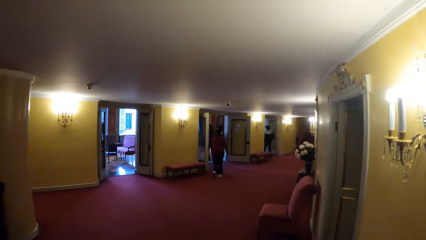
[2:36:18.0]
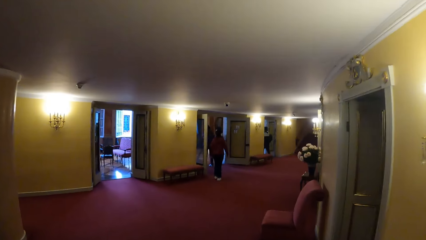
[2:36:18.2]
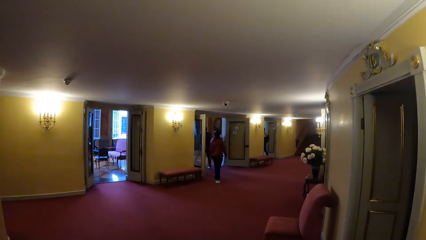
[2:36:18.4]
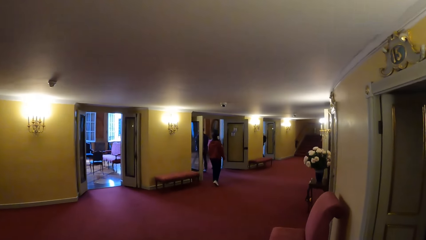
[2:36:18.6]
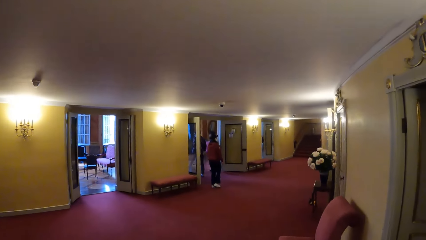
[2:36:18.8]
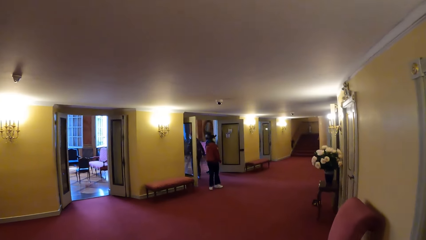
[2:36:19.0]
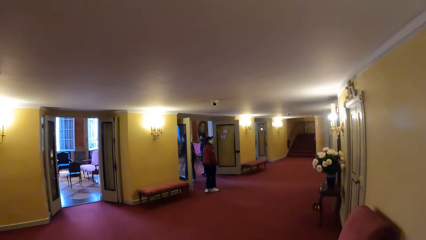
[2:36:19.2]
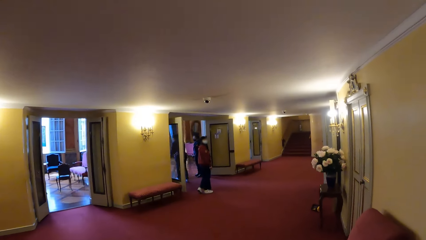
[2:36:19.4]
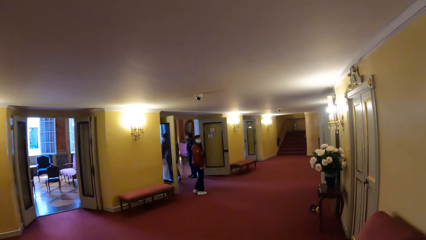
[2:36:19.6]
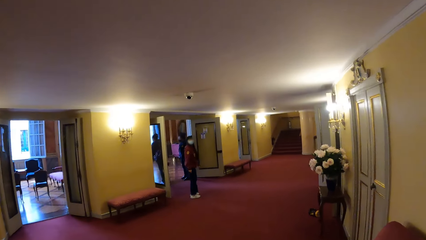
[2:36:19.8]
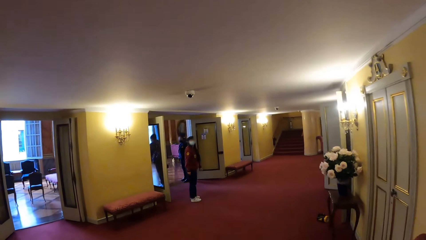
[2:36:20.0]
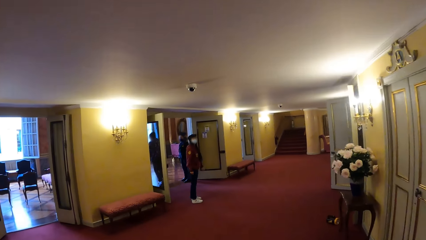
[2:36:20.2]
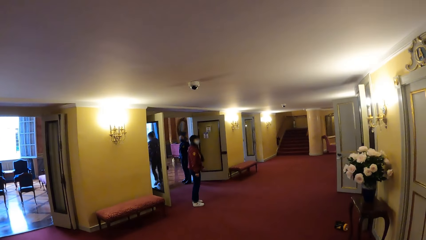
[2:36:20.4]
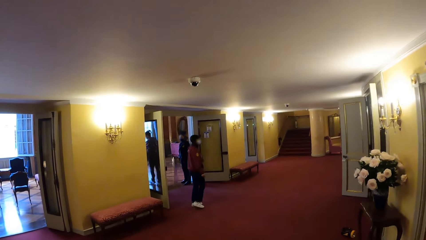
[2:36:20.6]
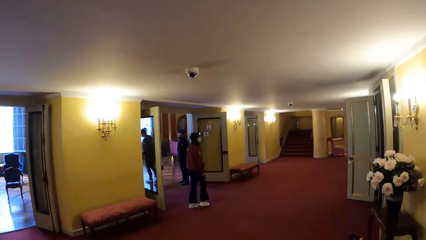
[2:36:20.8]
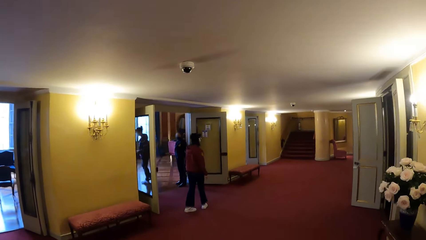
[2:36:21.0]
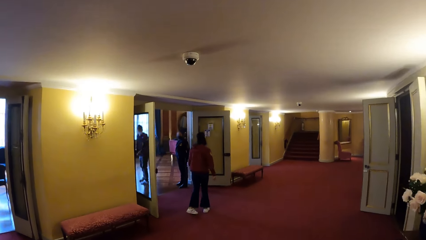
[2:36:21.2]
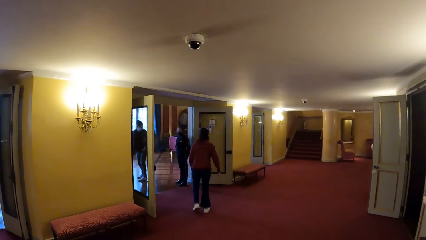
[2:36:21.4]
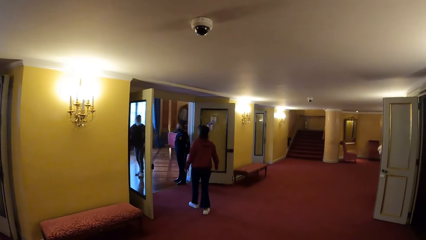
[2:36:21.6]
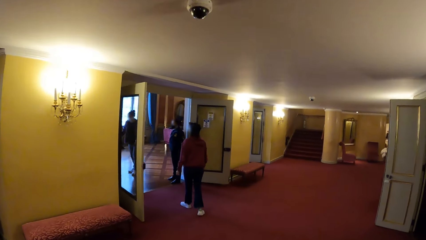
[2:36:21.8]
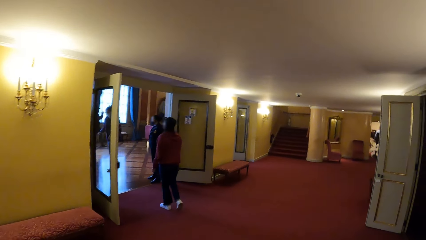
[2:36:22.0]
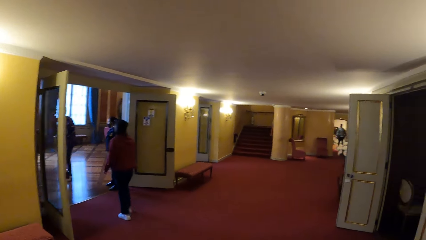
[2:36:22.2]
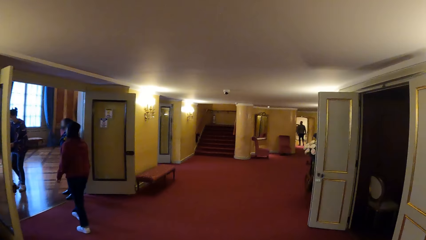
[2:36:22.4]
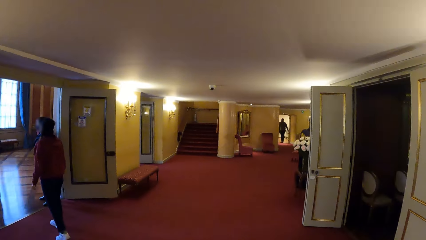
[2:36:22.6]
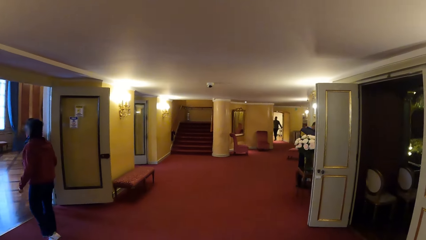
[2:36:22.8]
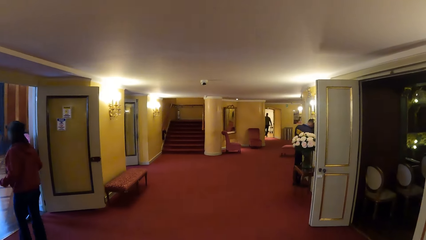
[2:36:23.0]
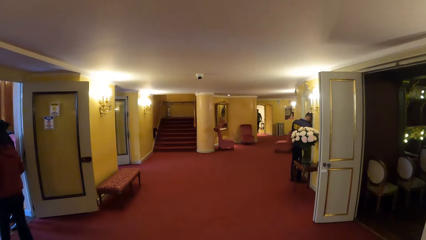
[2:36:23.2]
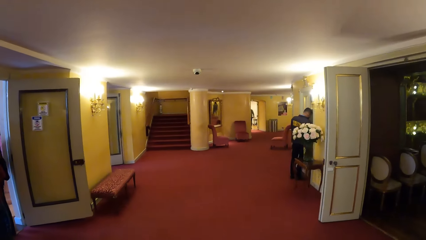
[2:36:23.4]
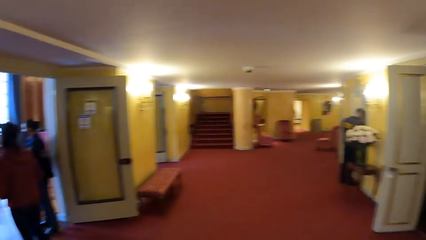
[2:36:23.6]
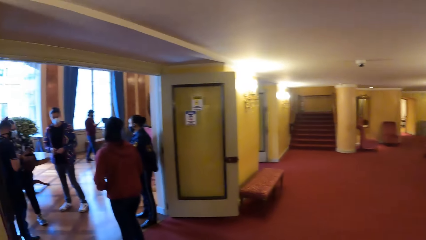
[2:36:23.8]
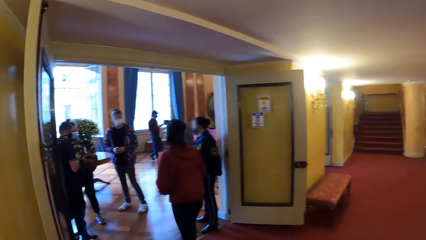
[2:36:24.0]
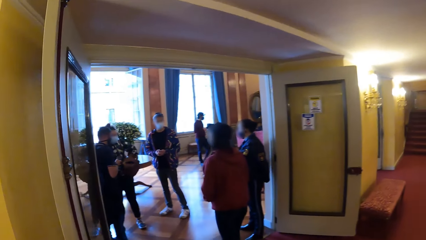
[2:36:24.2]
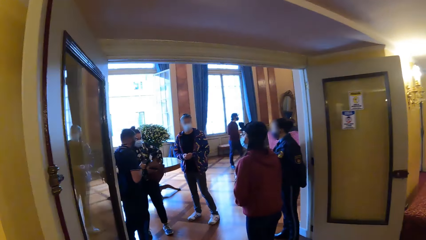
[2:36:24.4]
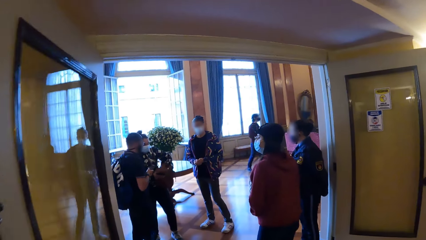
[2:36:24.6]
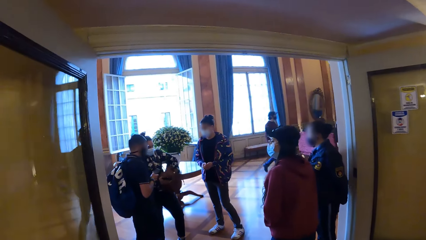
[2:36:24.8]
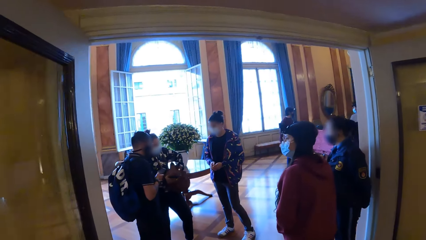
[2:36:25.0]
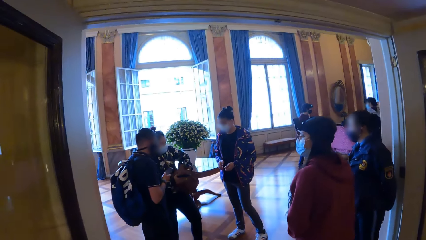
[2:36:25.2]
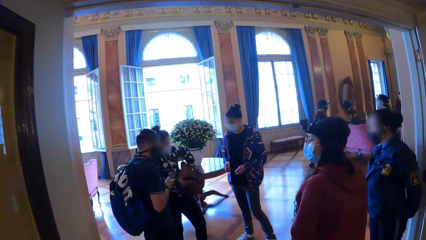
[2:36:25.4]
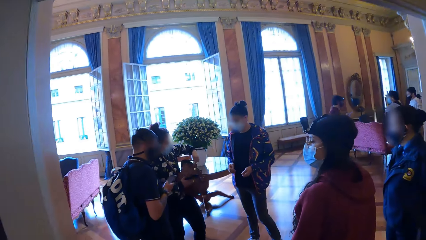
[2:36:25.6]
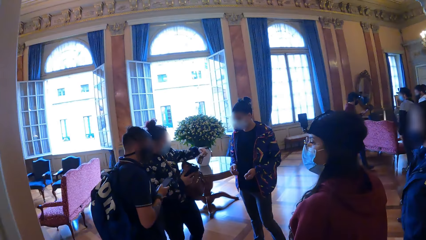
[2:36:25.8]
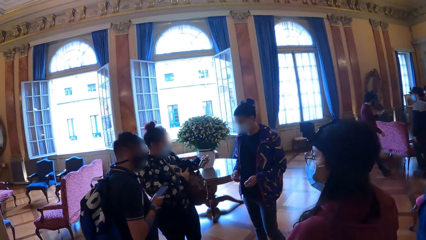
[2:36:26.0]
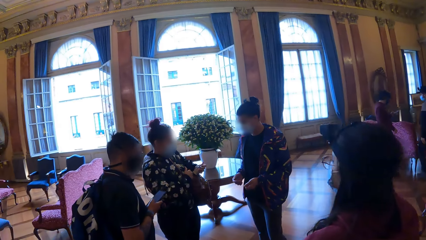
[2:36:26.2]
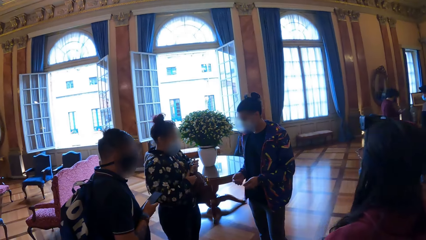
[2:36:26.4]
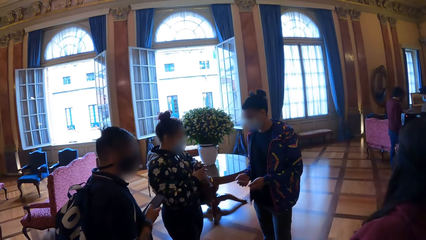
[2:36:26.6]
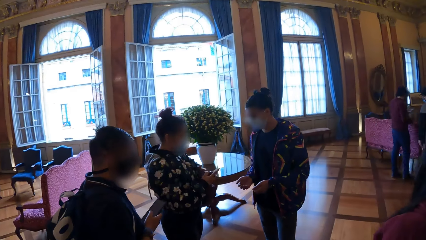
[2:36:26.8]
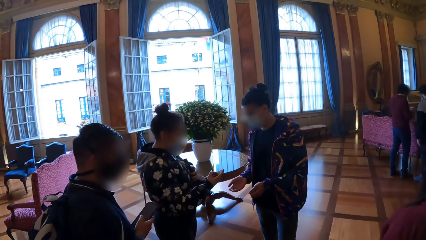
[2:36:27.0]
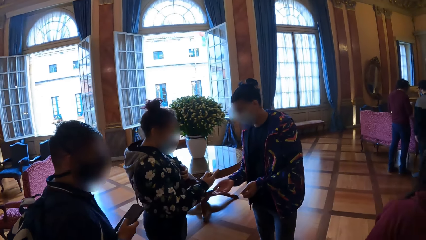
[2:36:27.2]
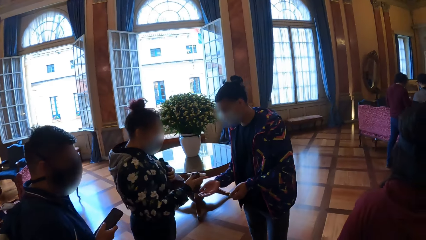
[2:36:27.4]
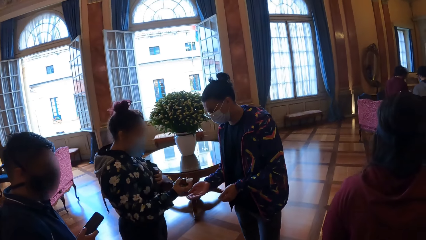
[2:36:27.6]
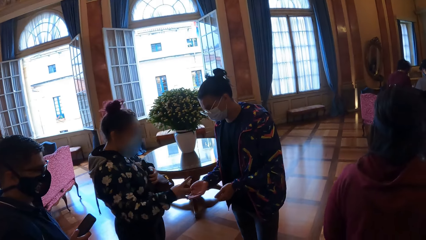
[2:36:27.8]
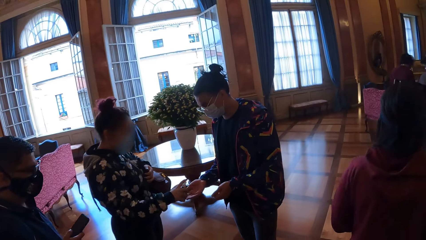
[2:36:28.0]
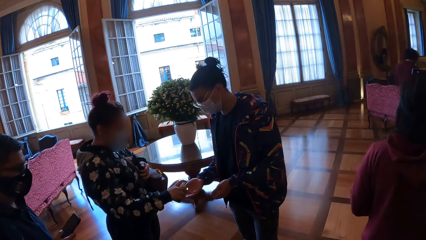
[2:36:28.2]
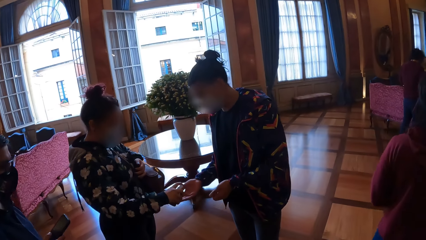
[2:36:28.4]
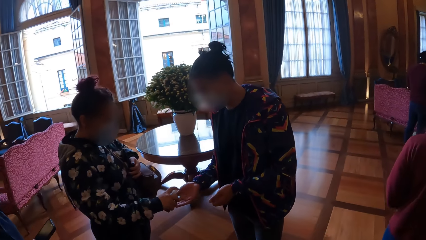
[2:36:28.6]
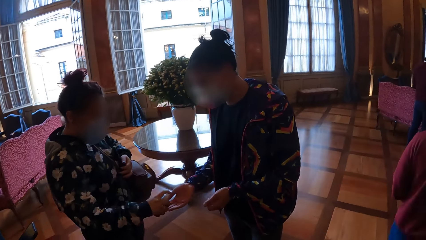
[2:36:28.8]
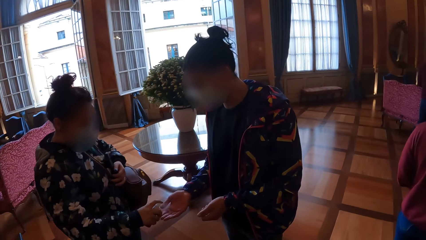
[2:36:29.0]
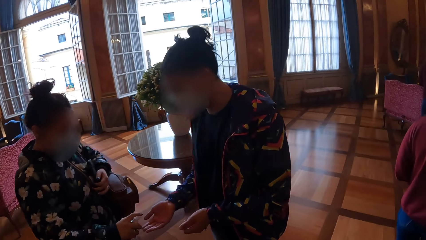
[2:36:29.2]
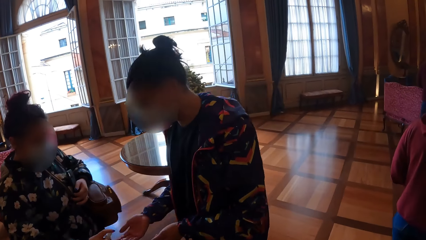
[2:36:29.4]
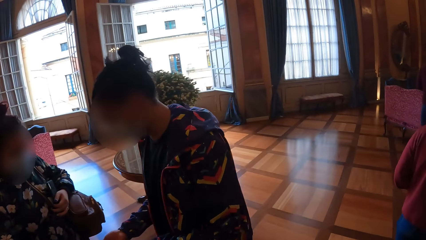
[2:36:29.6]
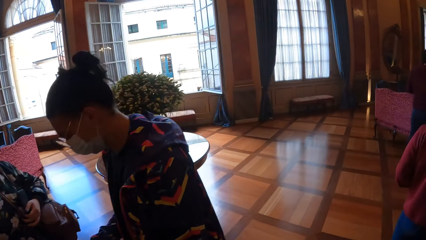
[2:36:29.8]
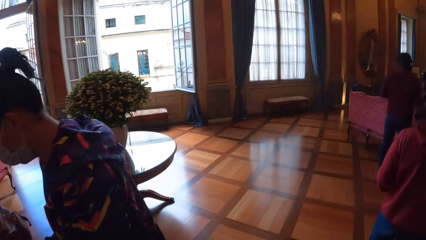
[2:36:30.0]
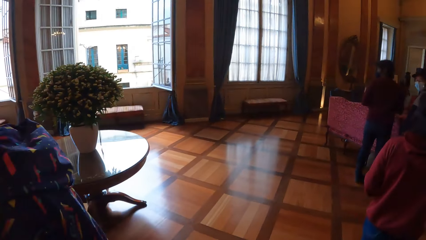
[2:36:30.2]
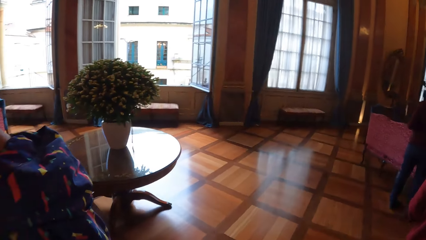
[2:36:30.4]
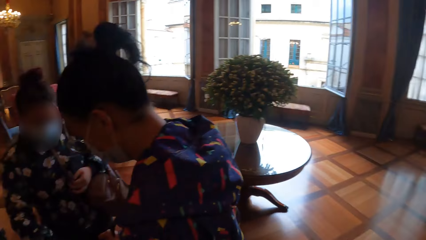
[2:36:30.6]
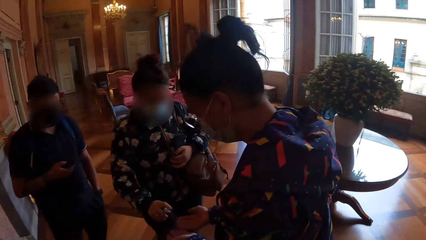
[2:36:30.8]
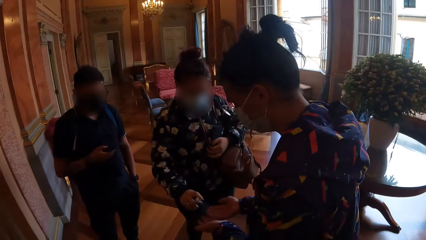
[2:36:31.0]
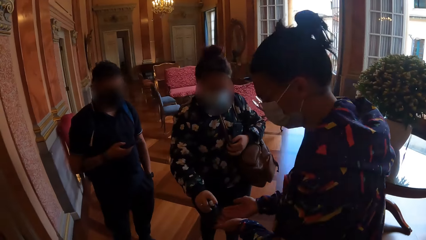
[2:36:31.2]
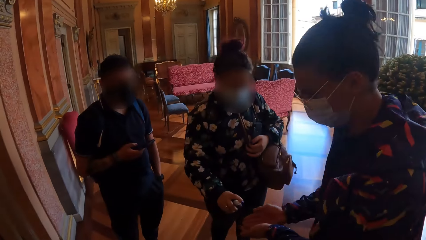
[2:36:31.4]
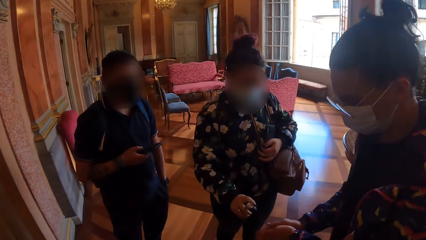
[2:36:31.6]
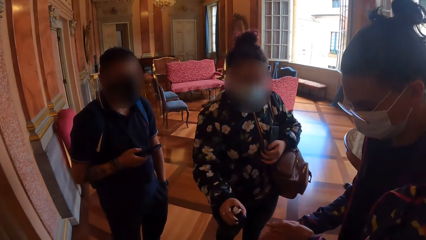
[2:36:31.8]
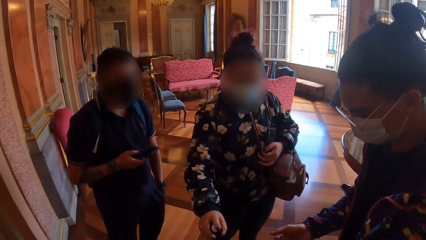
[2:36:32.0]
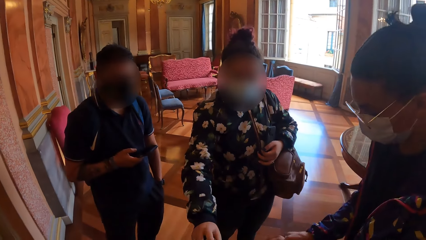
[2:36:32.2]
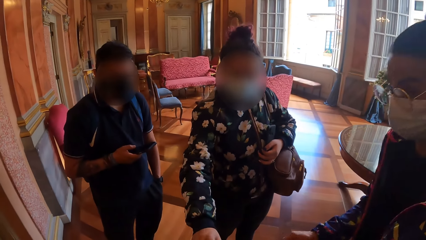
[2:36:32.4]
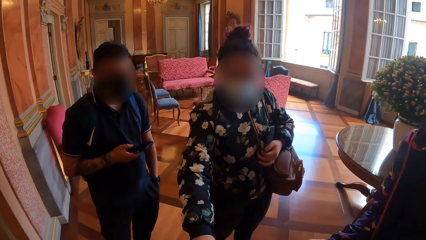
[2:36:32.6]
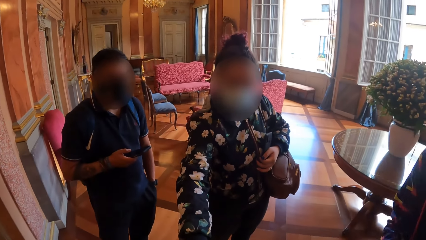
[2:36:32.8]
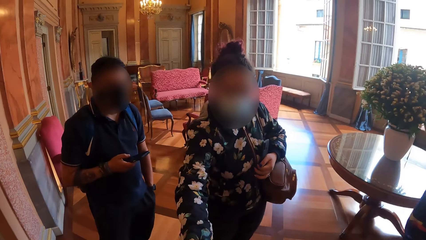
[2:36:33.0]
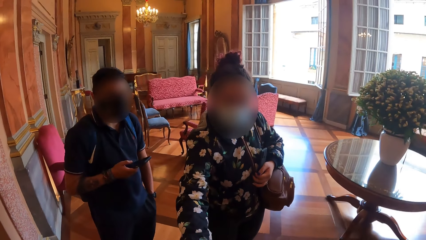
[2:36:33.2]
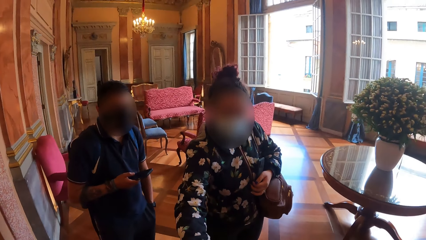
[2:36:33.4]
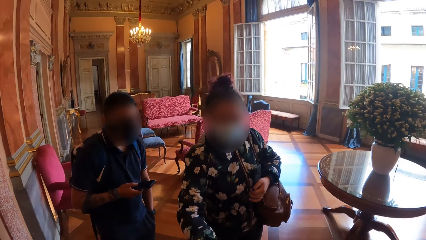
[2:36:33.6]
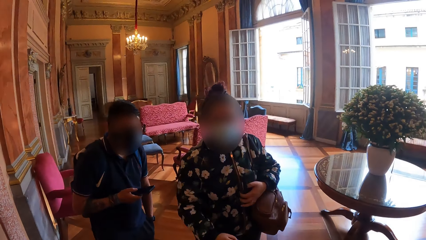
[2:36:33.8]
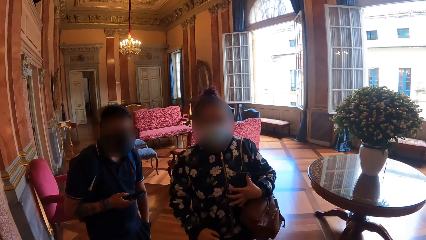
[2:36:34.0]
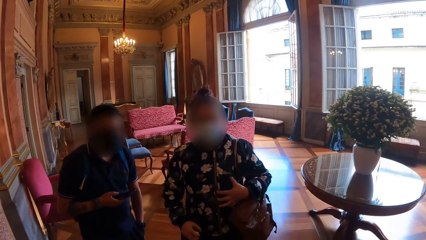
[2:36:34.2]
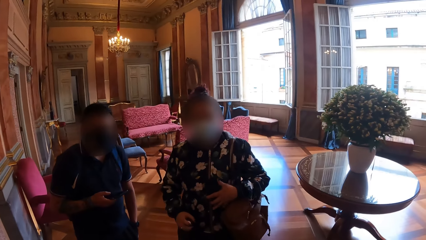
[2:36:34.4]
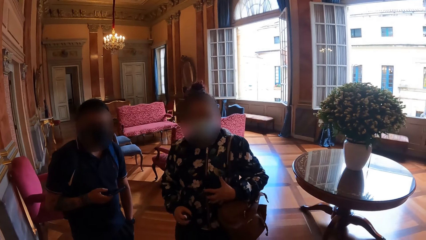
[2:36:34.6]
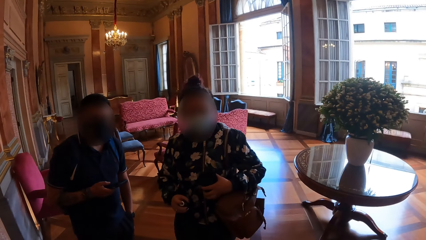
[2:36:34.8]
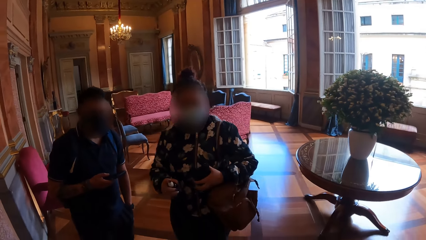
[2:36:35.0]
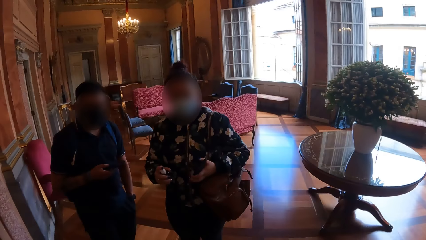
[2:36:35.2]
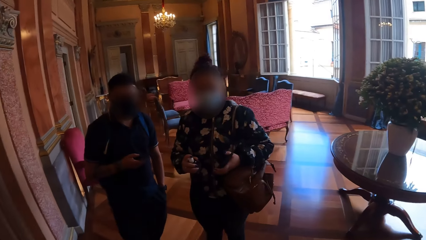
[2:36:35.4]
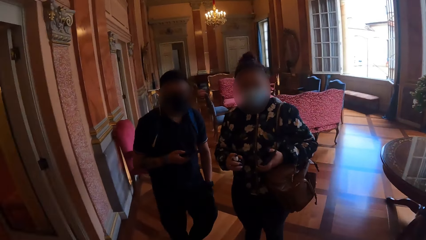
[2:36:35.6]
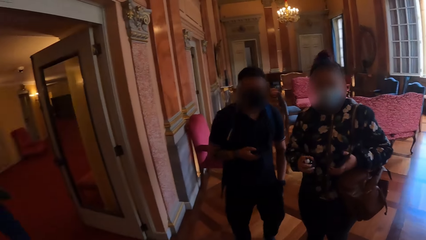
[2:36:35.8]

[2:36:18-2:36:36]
A woman removes a sanitizer spray from a bag with her left hand. A man operates a phone with his right hand. The woman holds a phone with her right hand. The woman passes the phone from her right hand to her left hand. The woman passes the sanitizer spray from her left hand to her right hand. The woman sprays sanitizer from the spray in her right hand to another man's right hand. The woman sprays sanitizer from the spray in her right hand to both hands of the camera wearer. The woman interacts with the camera wearer.
